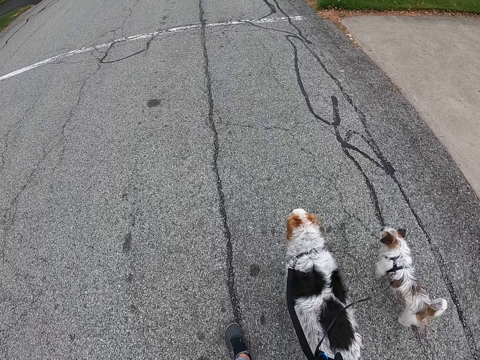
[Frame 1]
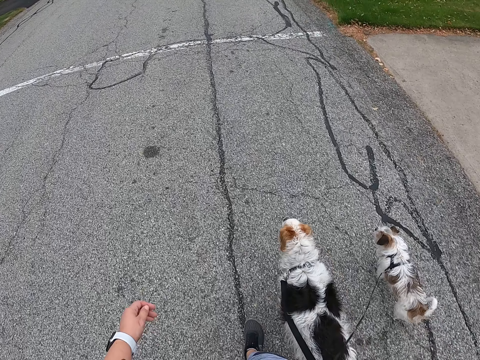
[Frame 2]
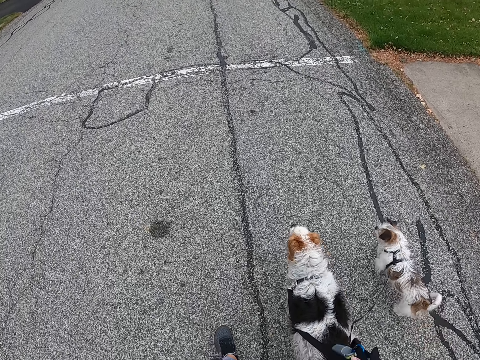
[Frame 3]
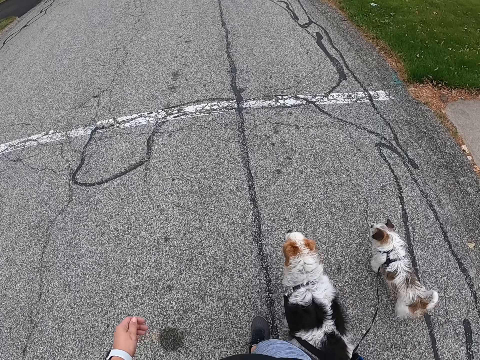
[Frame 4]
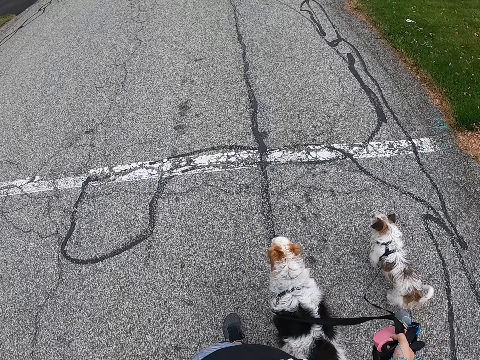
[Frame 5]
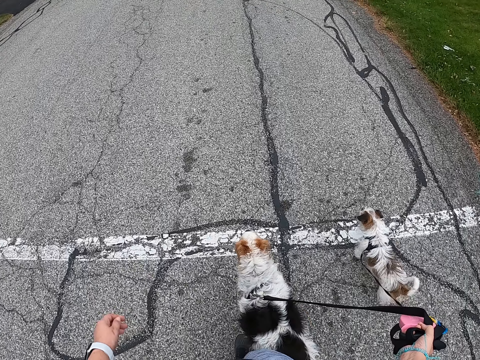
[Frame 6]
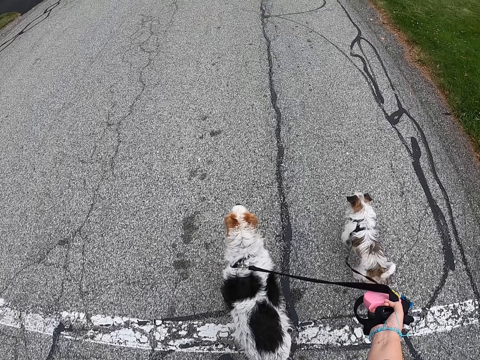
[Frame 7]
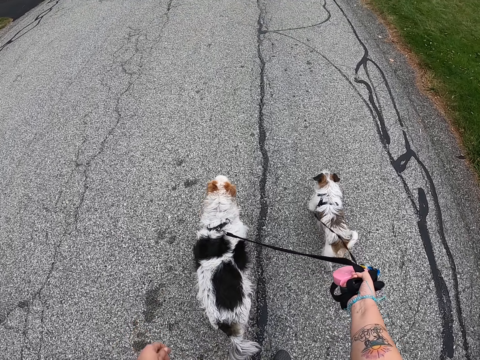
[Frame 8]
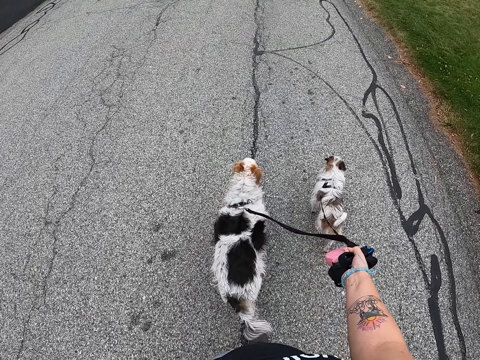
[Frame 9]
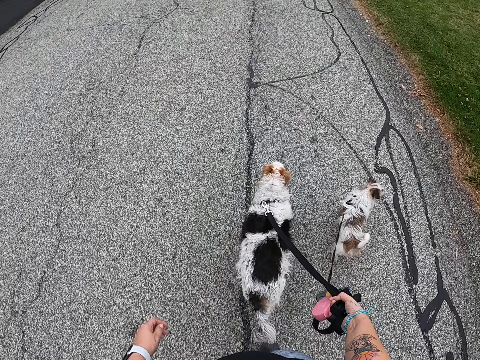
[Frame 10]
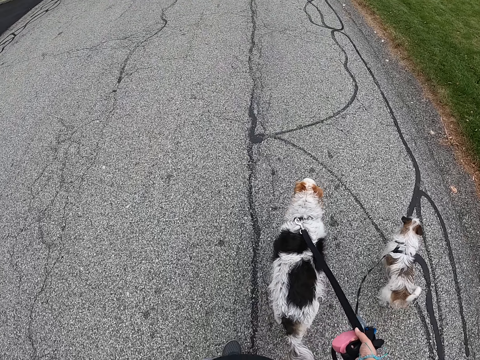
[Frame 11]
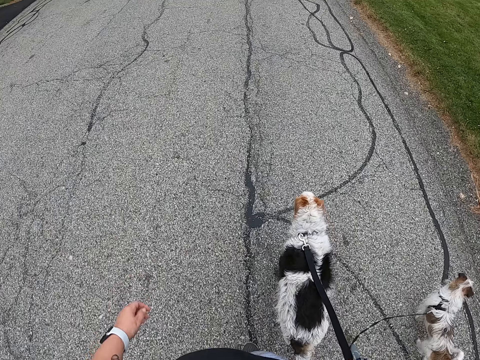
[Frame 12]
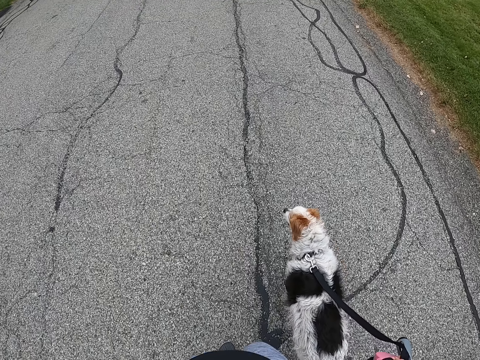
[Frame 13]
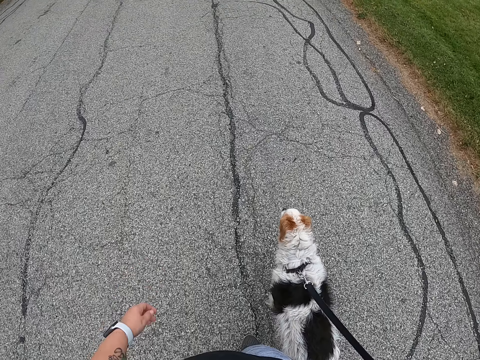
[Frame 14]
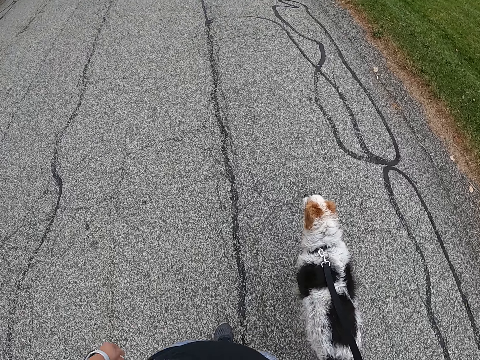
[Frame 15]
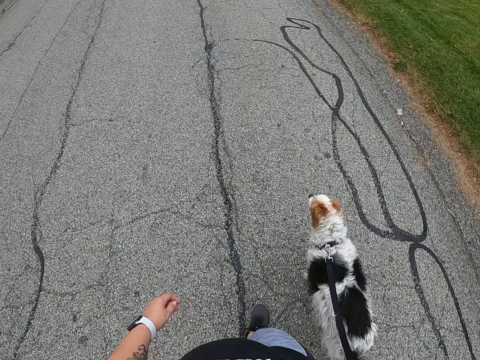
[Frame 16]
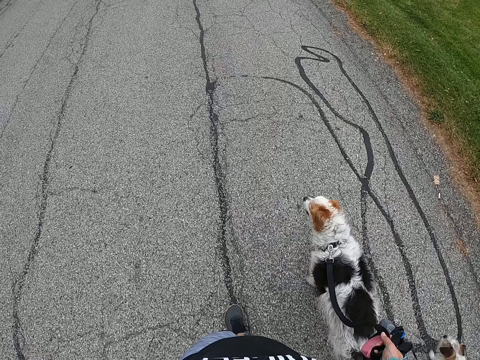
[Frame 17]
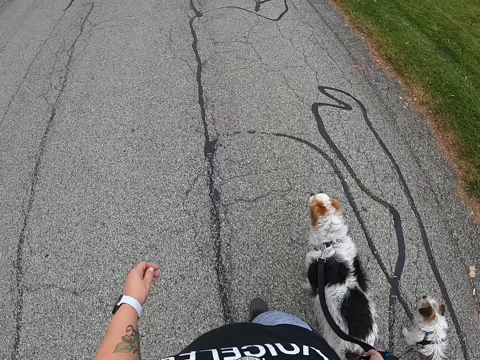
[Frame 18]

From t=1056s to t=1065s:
The camera wearer lifts the leashes with his right hand. He walks the dogs.

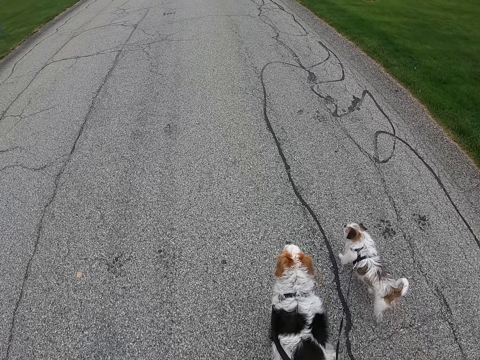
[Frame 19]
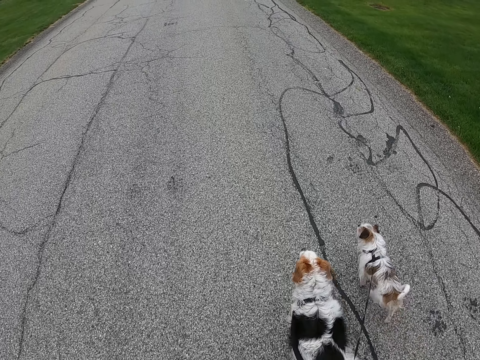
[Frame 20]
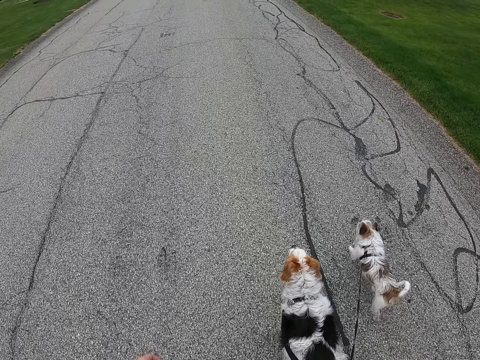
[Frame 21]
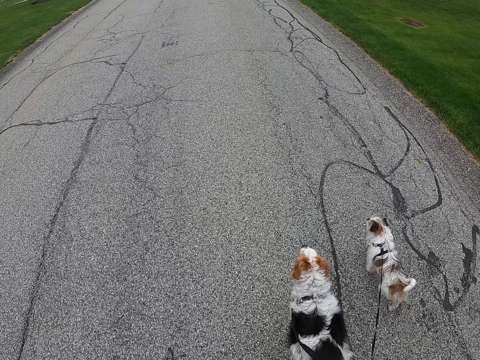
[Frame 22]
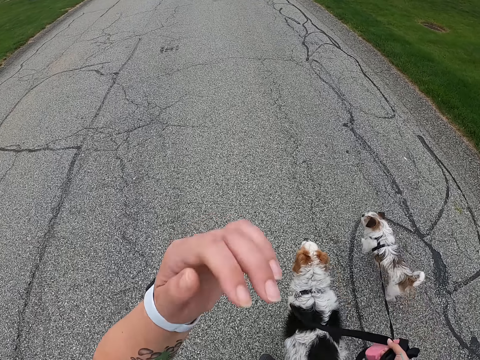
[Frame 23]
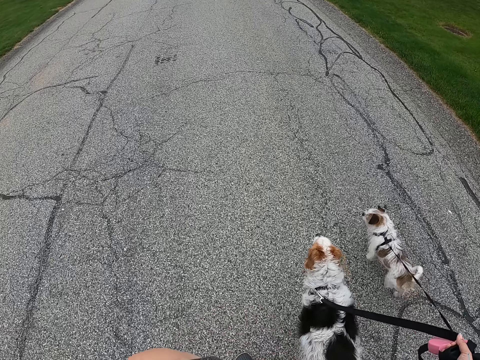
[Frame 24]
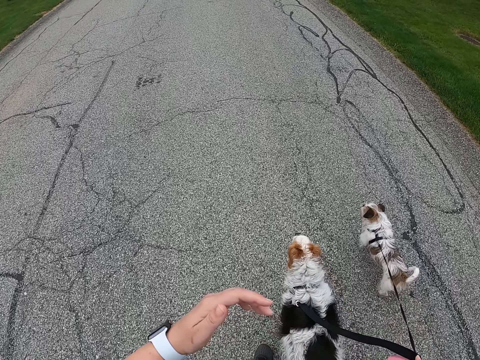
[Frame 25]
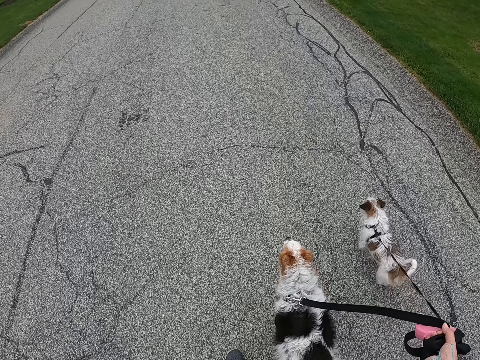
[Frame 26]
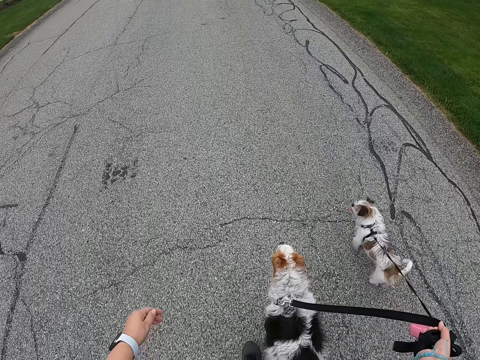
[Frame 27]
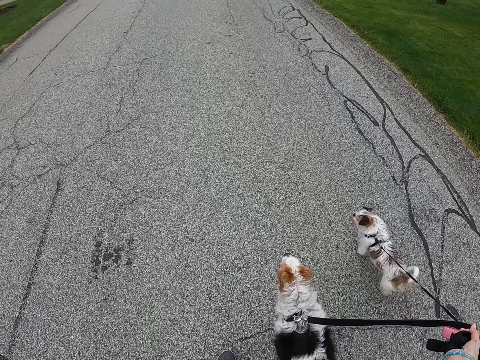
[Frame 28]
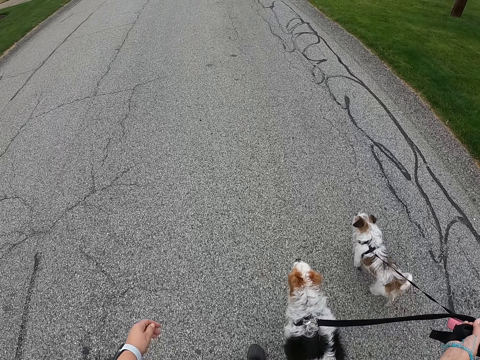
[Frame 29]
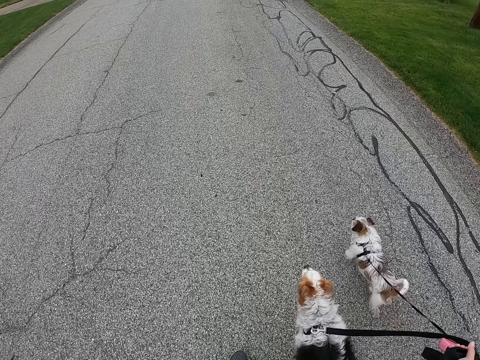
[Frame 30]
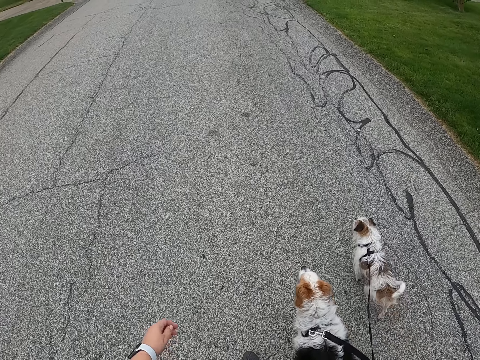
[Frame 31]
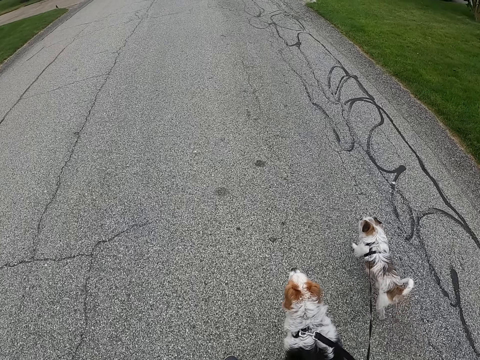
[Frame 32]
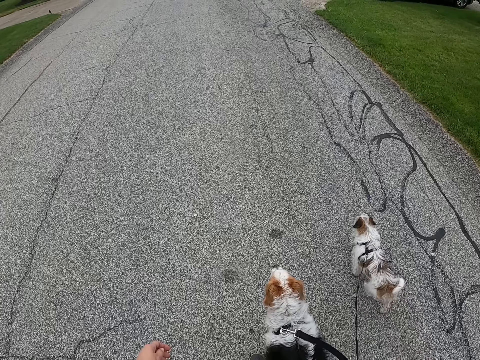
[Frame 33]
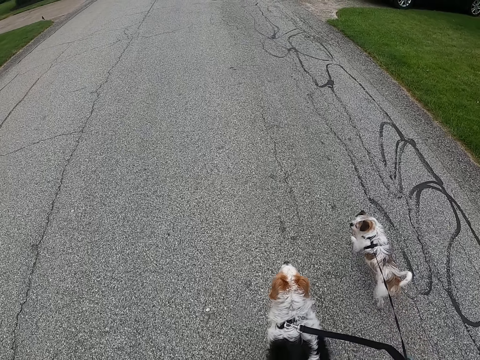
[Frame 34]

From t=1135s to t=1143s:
The camera wearer touches her face with her left hand. She removes something in her face with her hand. She drops her left hand from her face.

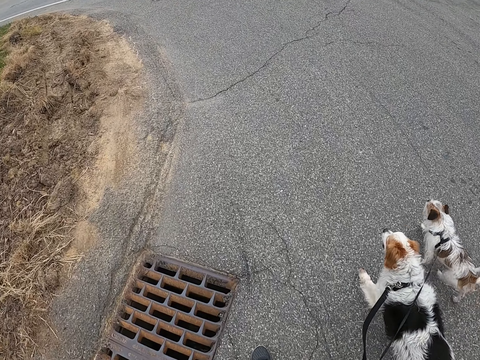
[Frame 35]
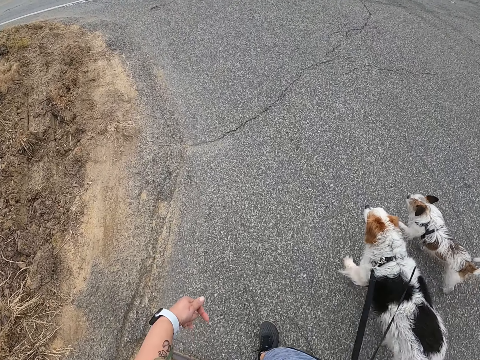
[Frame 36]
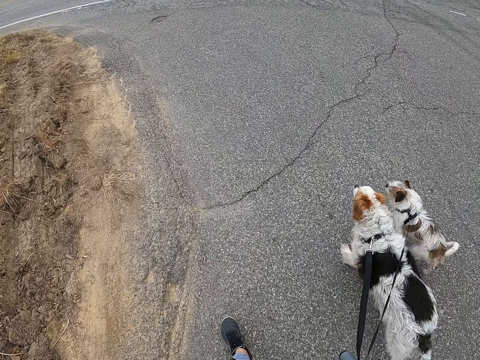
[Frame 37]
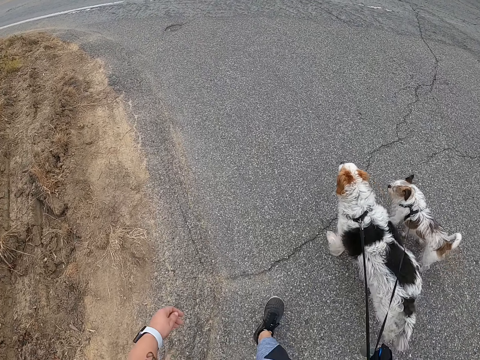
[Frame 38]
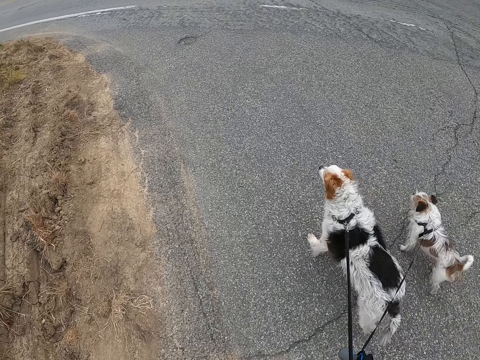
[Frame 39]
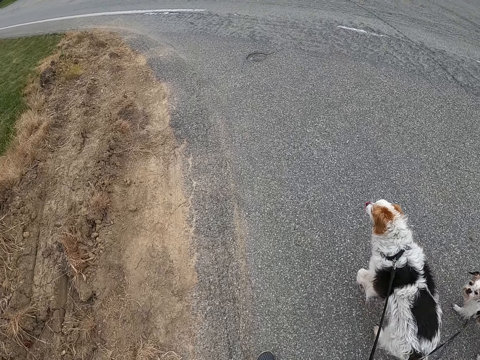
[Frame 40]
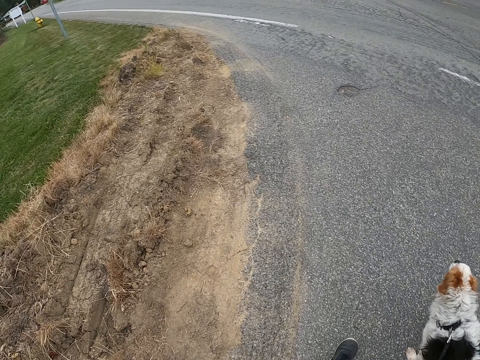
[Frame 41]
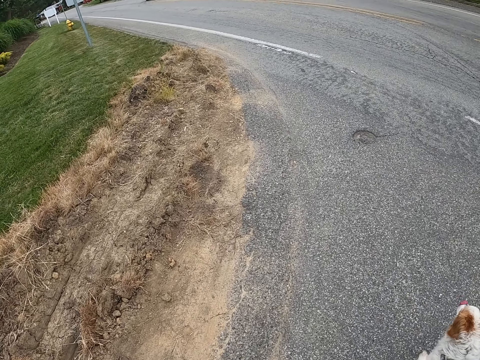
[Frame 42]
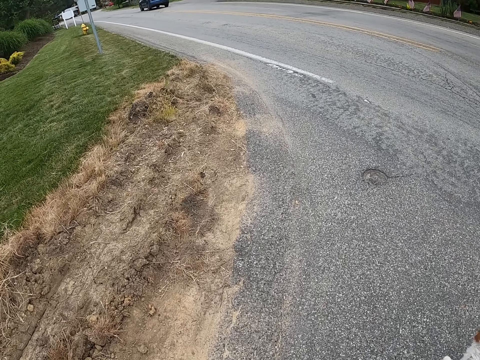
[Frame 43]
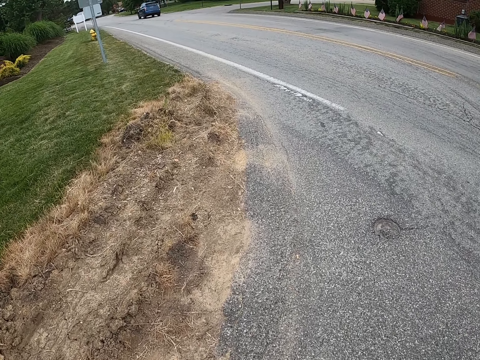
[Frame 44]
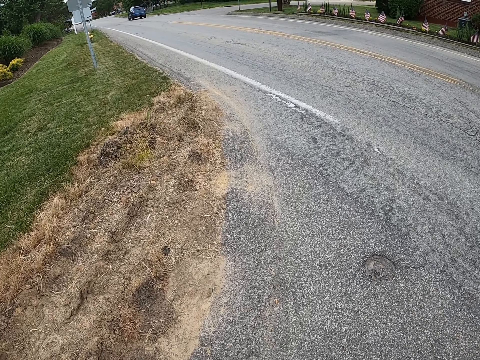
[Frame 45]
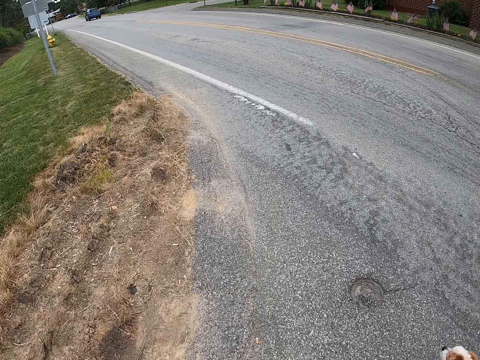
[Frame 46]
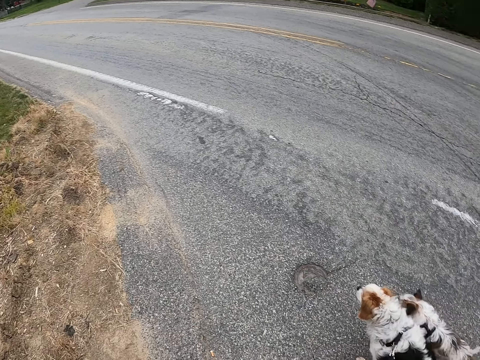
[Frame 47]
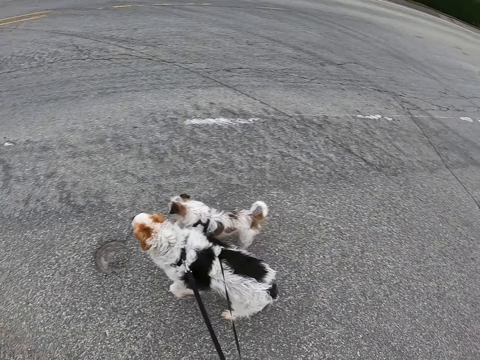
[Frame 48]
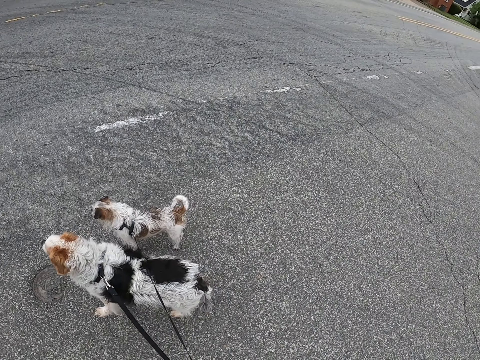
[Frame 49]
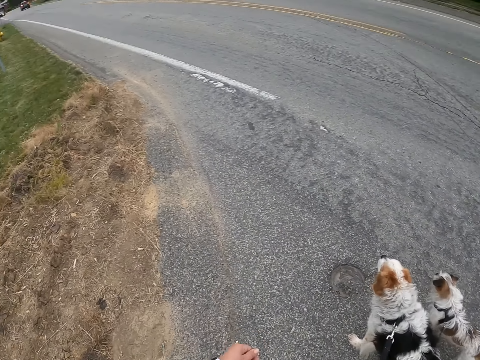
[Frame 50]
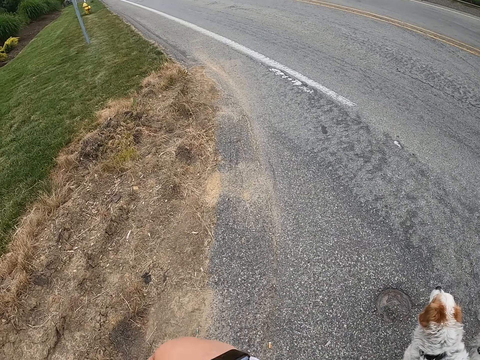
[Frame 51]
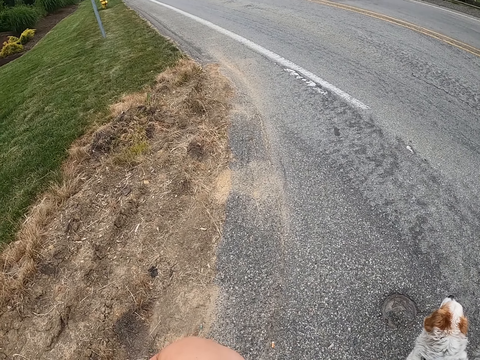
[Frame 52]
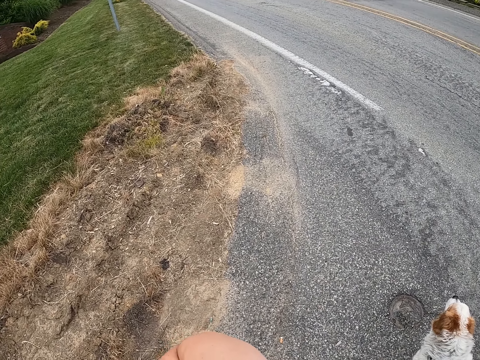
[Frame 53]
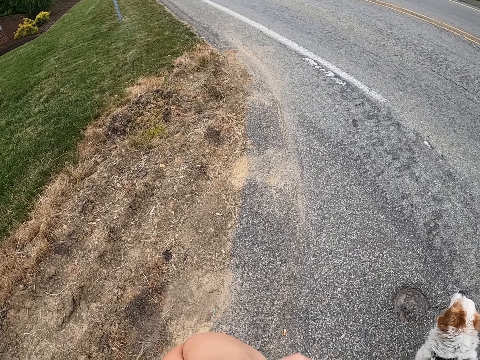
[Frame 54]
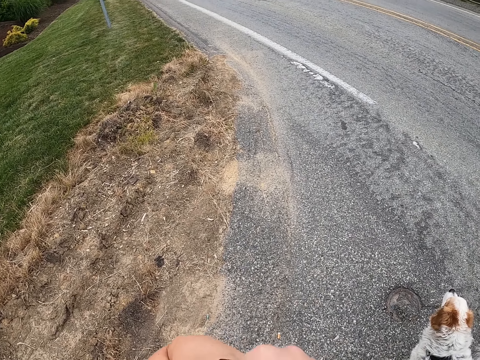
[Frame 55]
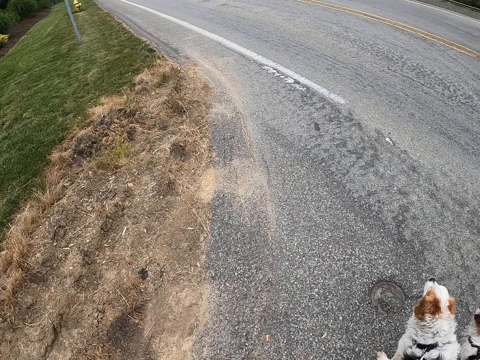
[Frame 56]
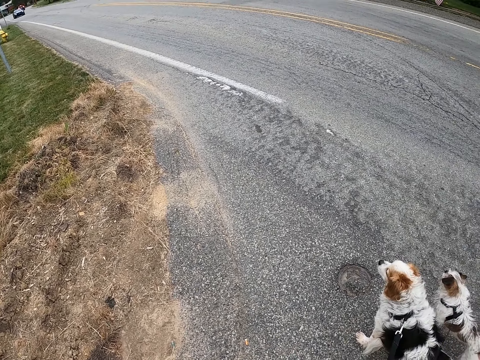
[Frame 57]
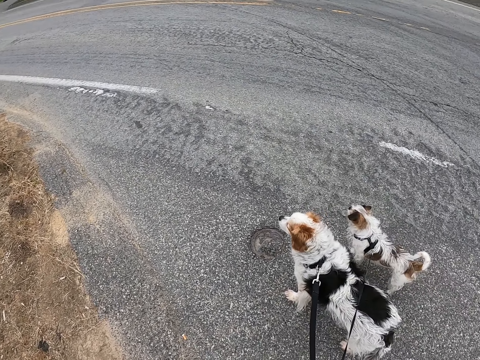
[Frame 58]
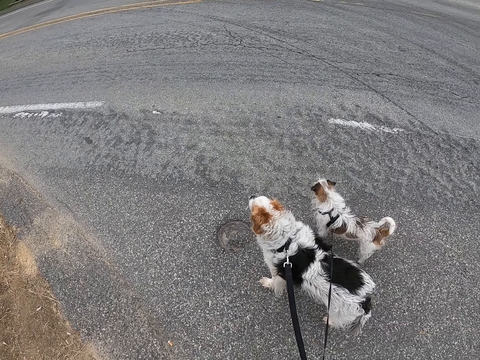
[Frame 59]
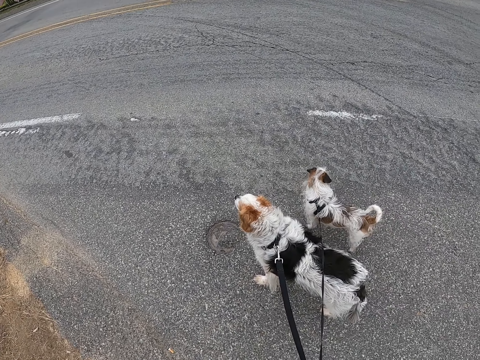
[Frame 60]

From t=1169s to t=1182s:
The camera wearer stops. They touch their face with their left hand. They remove something from their face with their hand. They stop.
